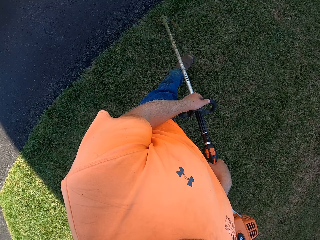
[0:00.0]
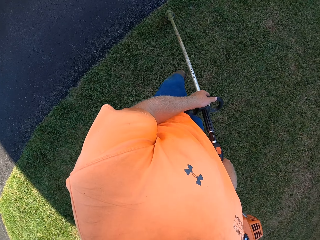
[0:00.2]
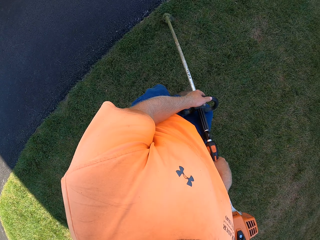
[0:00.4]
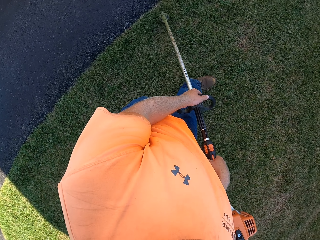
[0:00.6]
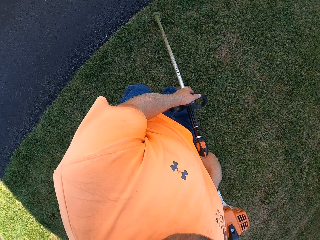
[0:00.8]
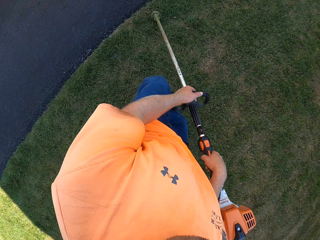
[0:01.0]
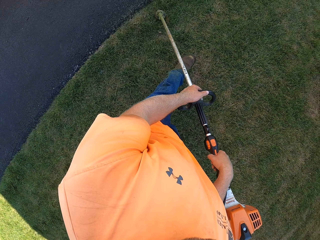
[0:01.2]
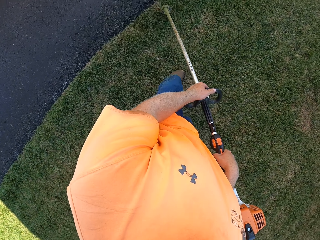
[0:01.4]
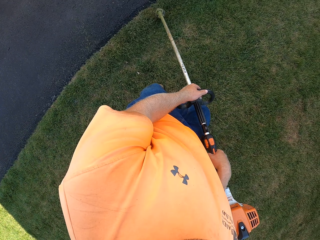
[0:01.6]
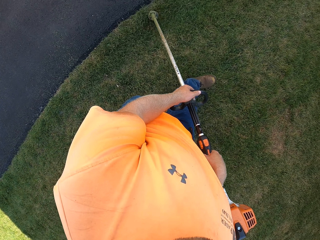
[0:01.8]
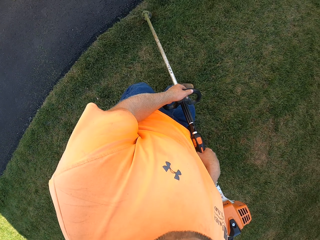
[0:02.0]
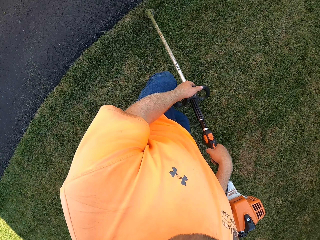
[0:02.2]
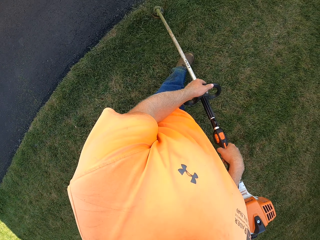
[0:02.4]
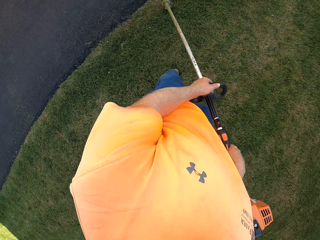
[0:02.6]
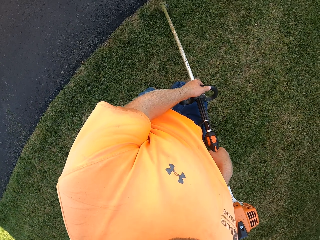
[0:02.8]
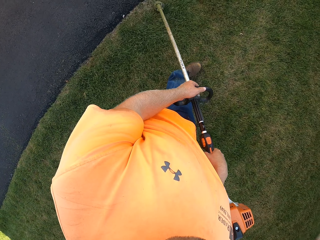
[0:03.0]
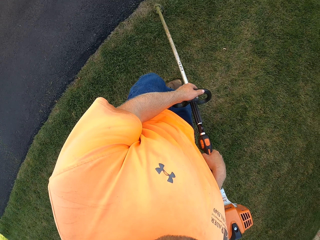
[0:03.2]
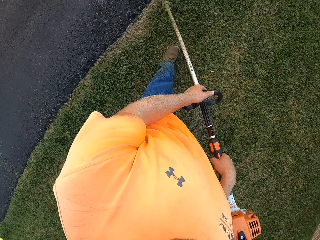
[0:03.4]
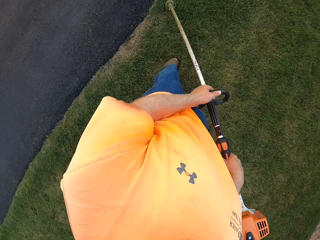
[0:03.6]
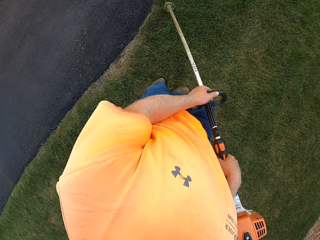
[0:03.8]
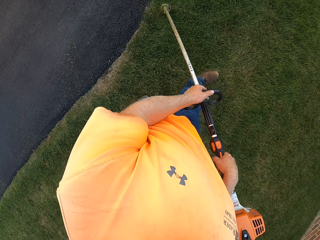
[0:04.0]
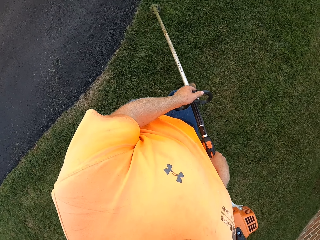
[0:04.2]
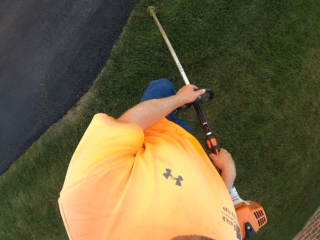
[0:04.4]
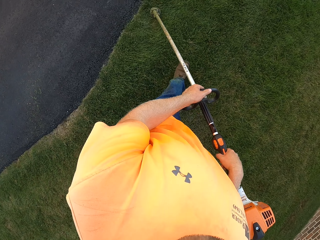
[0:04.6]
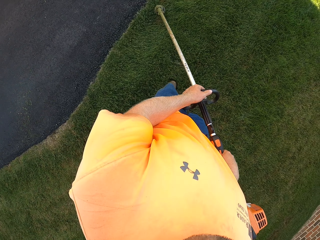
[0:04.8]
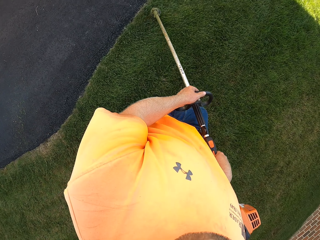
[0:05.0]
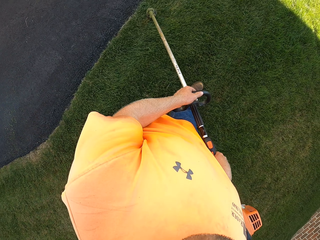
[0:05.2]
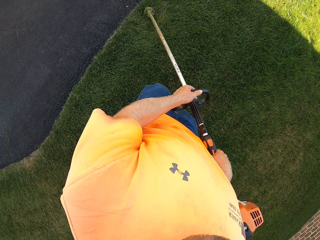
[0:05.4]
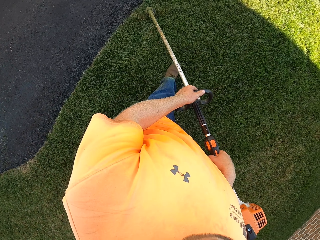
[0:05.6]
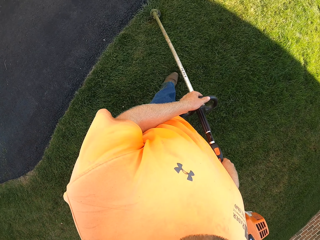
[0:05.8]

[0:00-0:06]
The camera wearer trims grasses in the compound with a grass trimmer in both hands. They hold the grass trimmer.

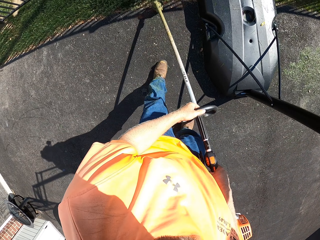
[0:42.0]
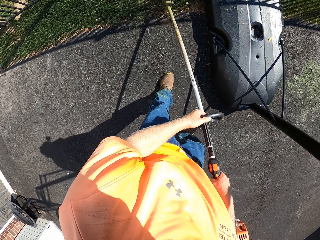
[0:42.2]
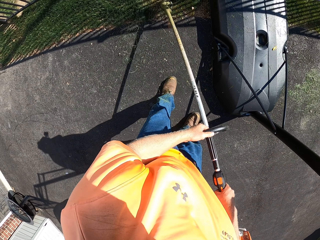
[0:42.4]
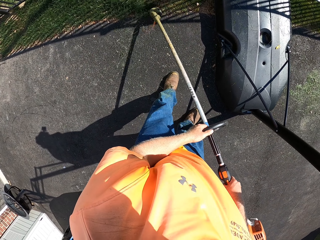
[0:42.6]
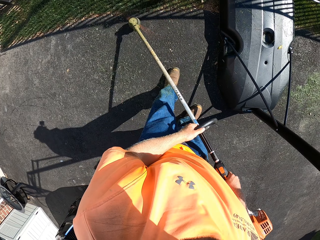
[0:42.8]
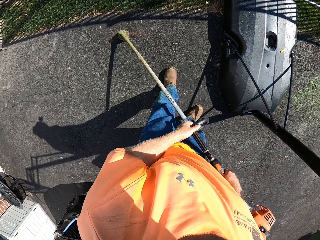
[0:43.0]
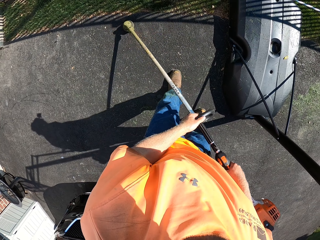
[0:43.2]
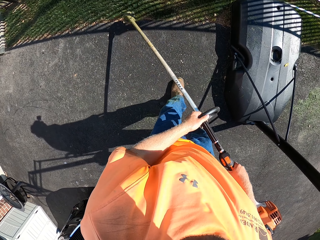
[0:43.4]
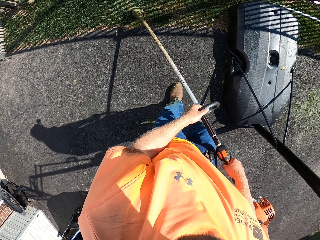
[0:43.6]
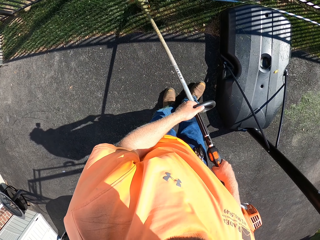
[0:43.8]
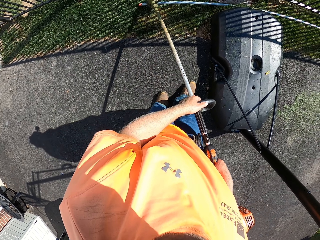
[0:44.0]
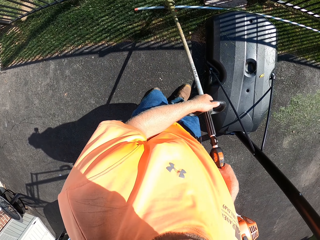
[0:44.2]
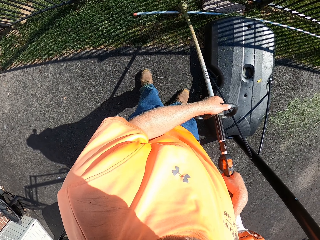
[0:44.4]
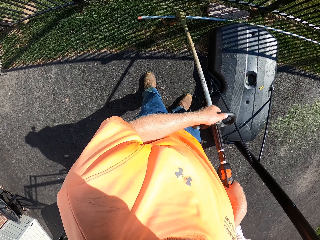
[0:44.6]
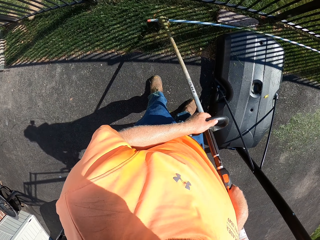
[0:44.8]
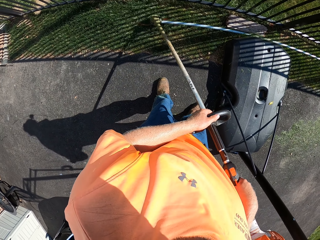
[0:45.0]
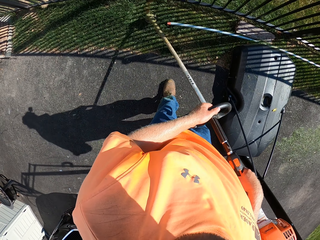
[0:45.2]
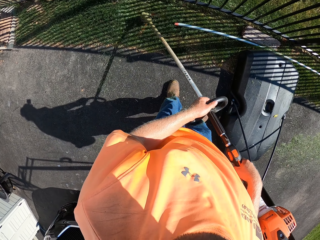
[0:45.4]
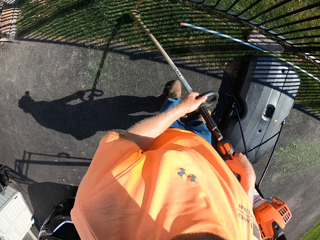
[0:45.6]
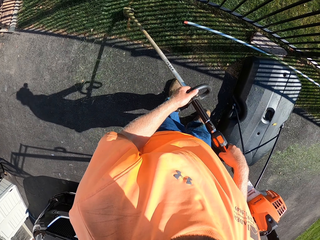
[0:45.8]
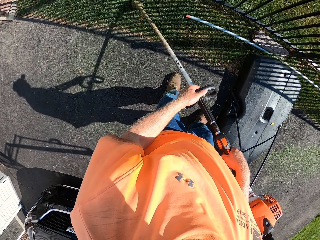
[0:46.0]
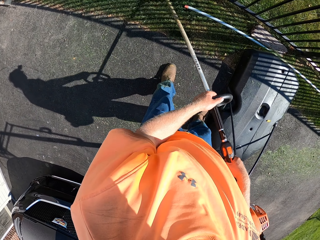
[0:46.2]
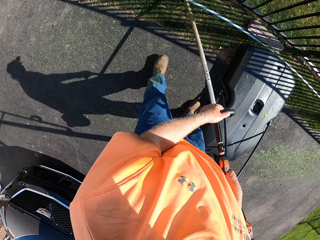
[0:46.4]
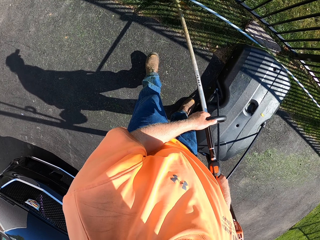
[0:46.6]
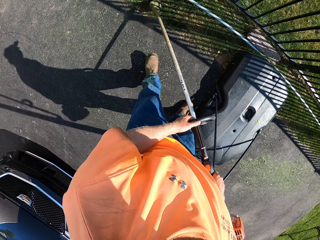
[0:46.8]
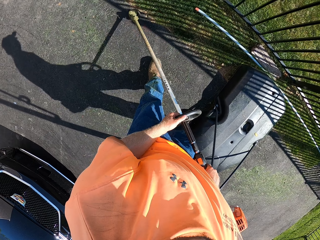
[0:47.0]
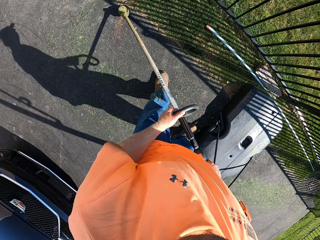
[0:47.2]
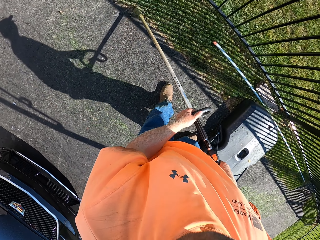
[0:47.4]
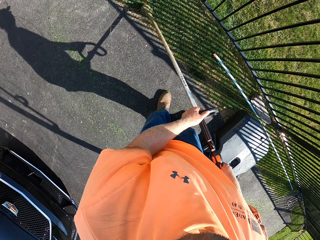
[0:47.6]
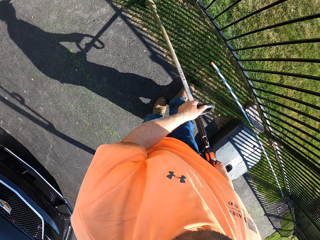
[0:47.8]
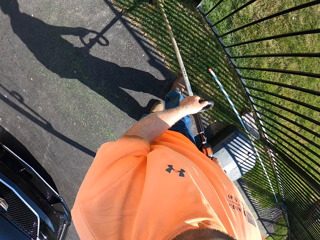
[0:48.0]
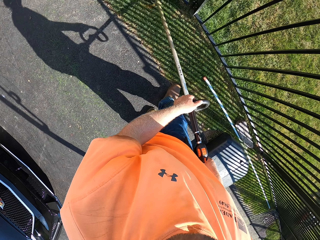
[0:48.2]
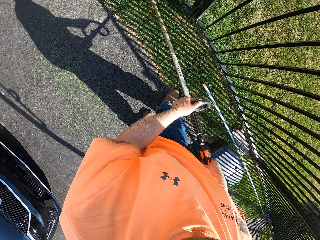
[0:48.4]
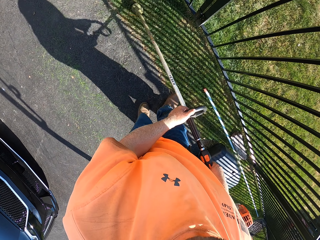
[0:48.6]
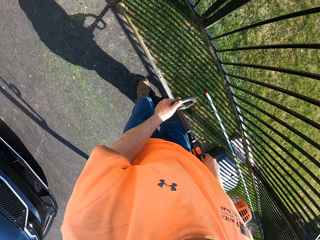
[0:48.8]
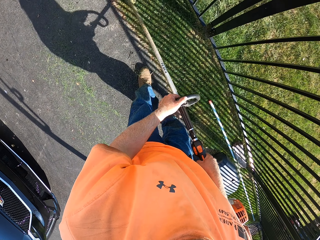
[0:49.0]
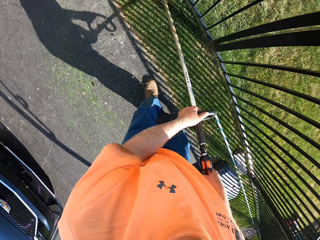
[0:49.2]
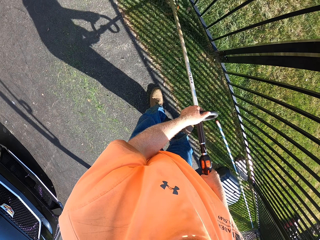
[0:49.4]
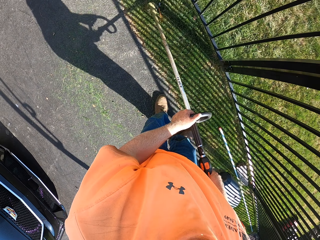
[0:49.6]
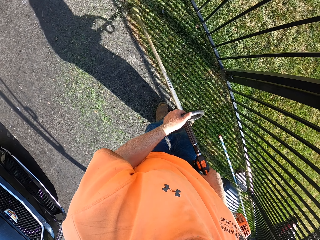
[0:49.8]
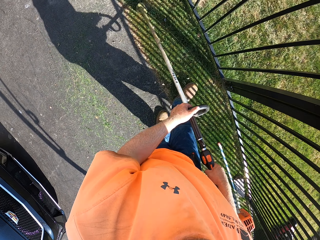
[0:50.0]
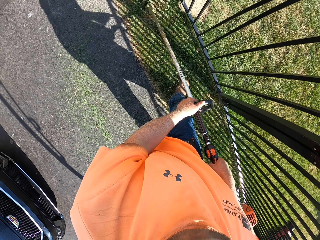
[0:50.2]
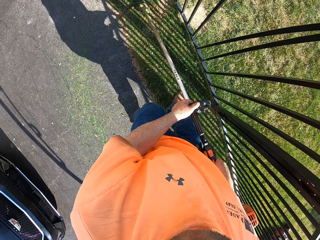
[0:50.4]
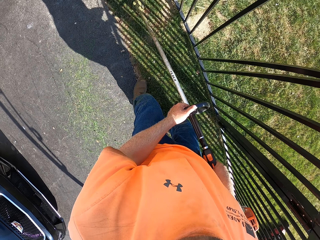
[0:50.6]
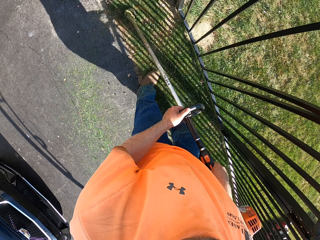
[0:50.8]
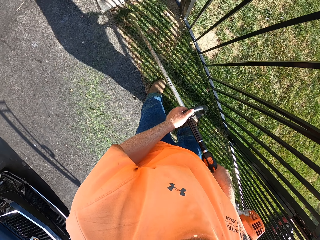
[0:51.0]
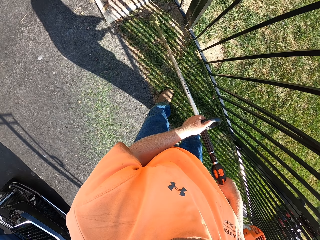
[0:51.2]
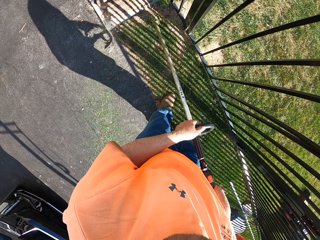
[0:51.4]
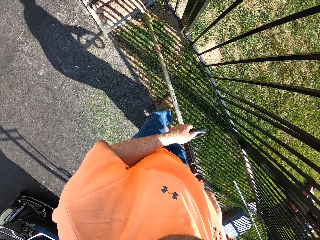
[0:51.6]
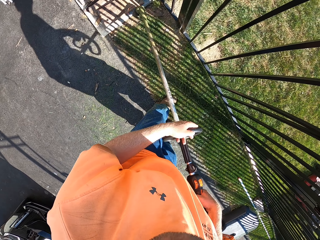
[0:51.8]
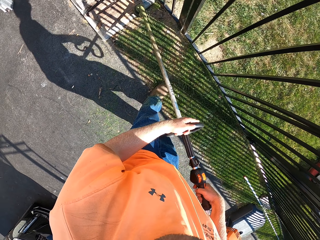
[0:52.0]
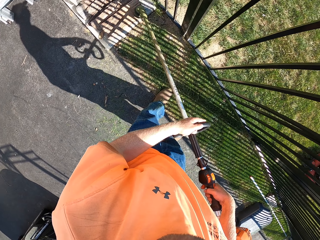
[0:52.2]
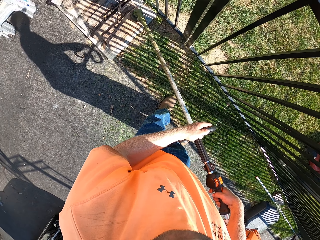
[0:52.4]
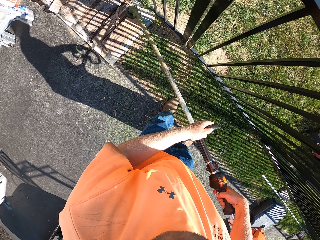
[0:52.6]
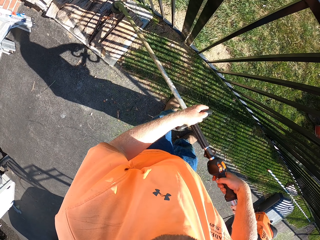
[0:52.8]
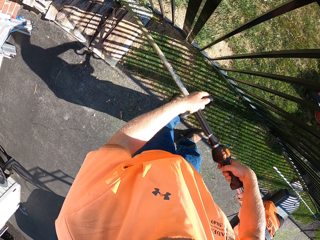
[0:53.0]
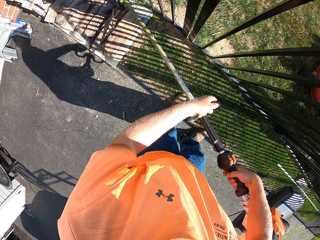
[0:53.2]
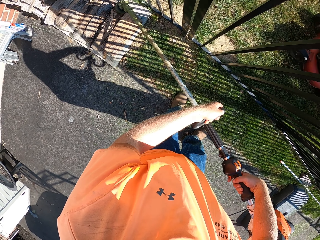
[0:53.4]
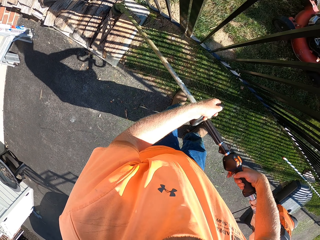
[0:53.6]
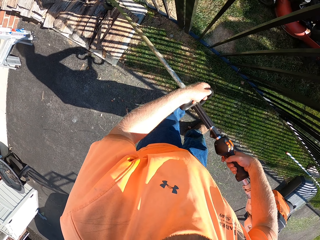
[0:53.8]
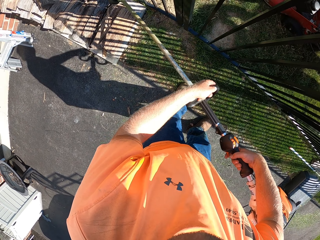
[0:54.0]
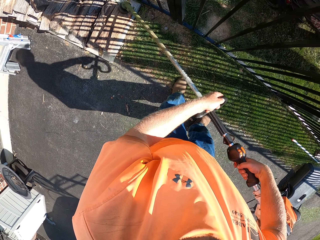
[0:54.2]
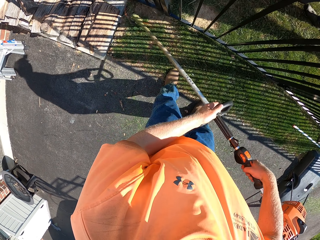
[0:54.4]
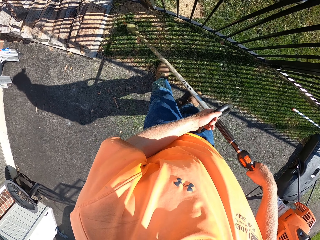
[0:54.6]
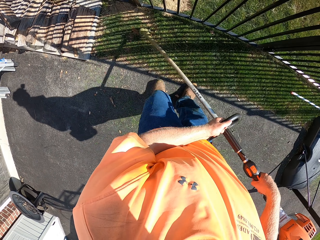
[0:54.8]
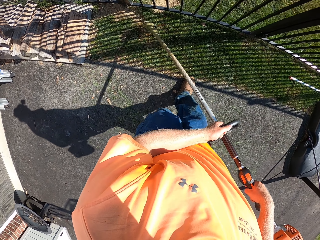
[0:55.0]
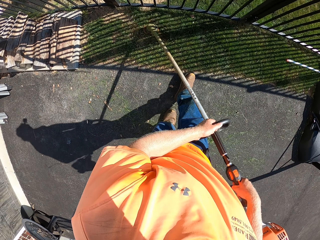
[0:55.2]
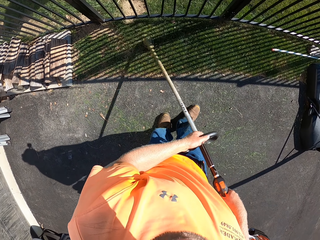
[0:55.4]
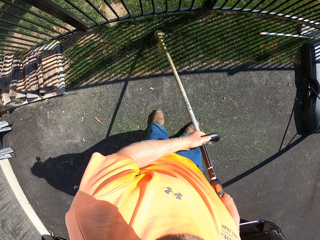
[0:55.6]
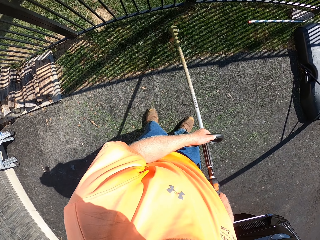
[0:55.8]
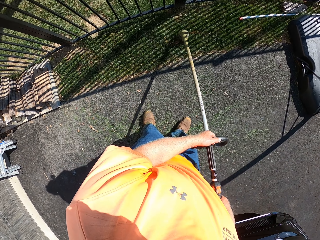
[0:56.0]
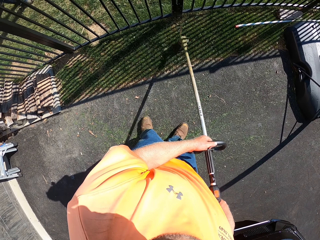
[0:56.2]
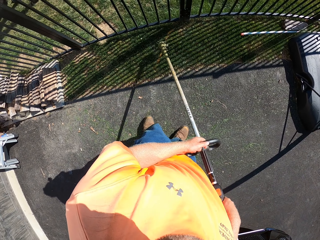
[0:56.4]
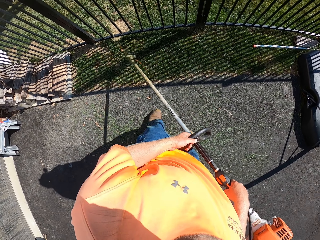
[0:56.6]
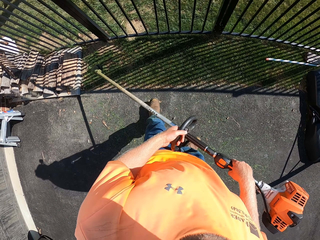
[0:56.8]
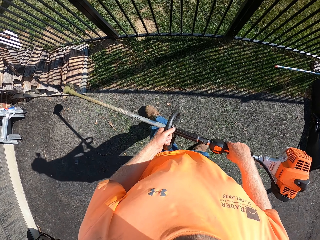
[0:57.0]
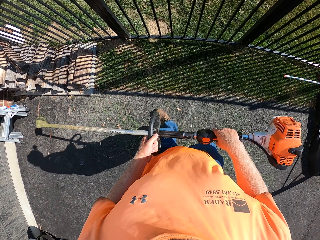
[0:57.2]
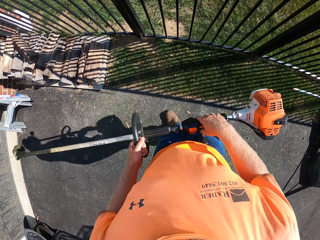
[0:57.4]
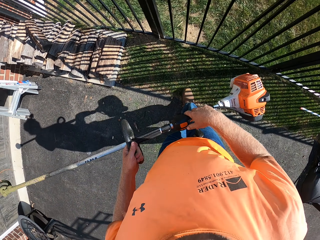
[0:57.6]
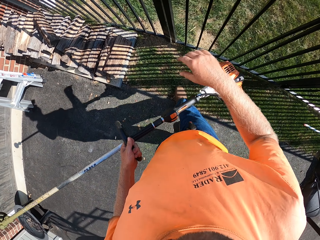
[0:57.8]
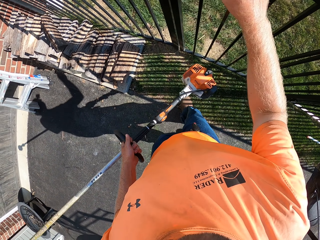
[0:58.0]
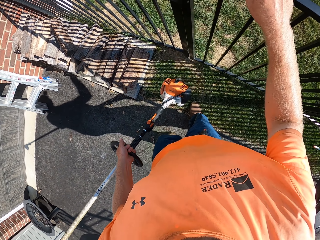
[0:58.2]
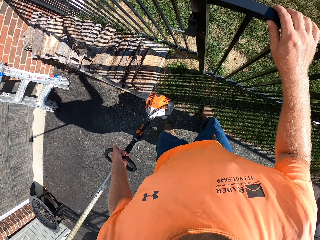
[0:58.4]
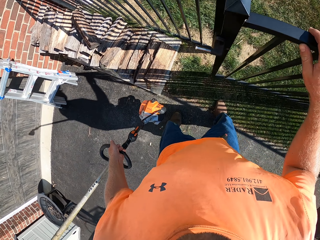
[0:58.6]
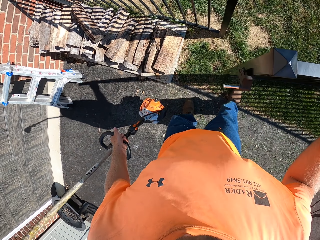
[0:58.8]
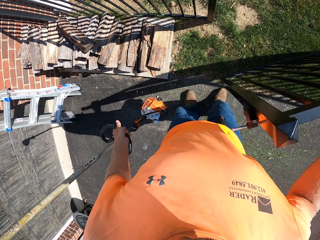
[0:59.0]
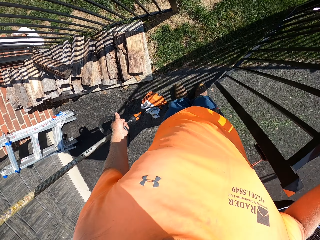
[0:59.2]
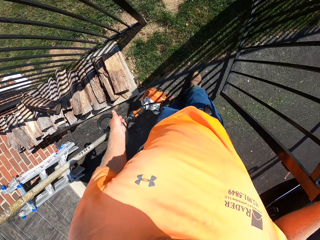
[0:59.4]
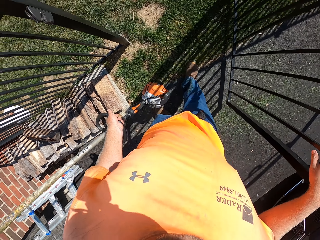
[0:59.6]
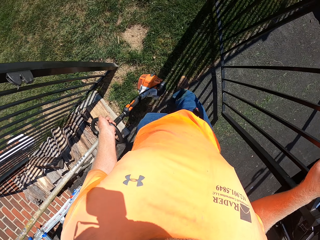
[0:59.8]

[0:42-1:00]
The camera wearer trims the grasses in the compound with the grass trimmer in both hands. He opens a gate with his right hand.
